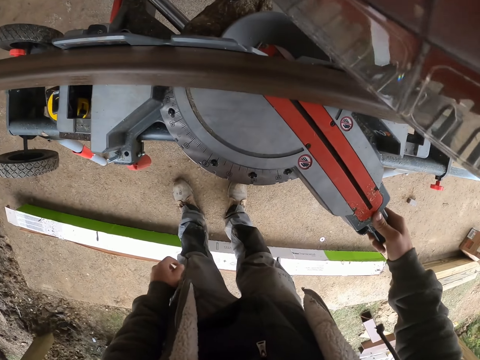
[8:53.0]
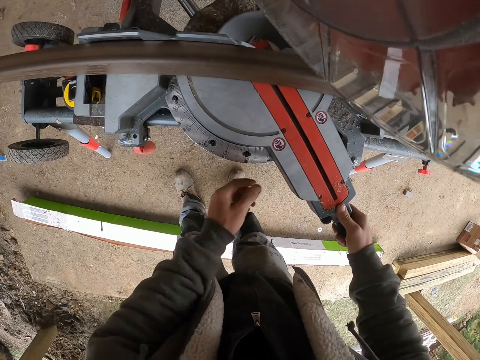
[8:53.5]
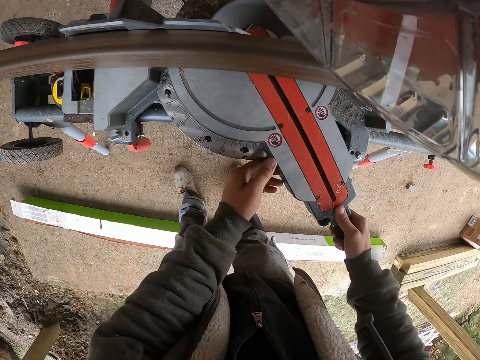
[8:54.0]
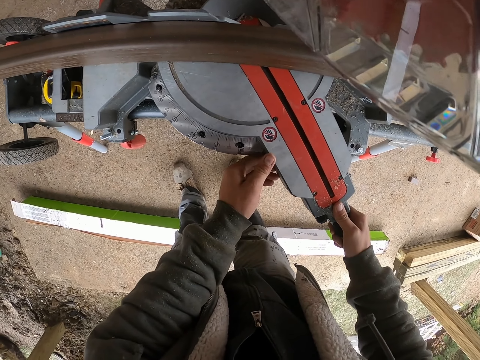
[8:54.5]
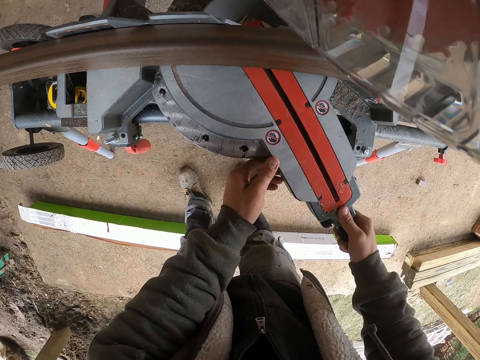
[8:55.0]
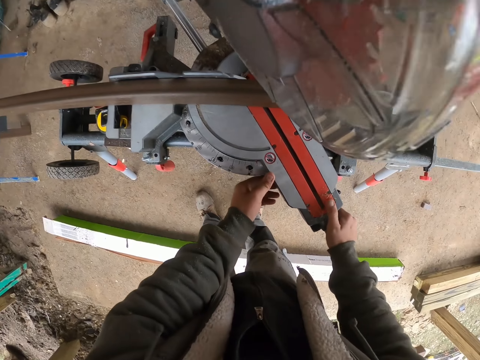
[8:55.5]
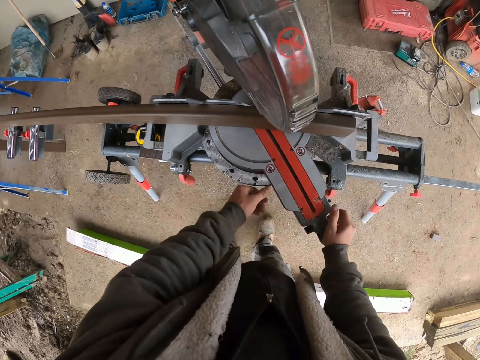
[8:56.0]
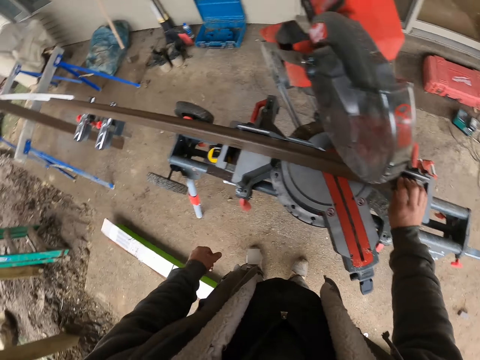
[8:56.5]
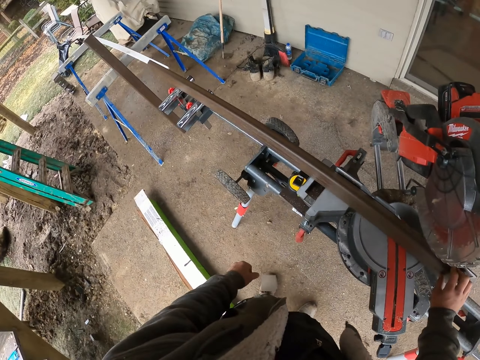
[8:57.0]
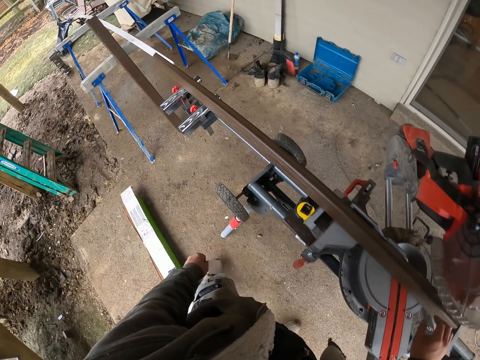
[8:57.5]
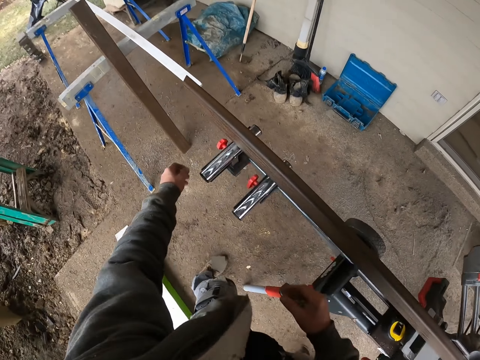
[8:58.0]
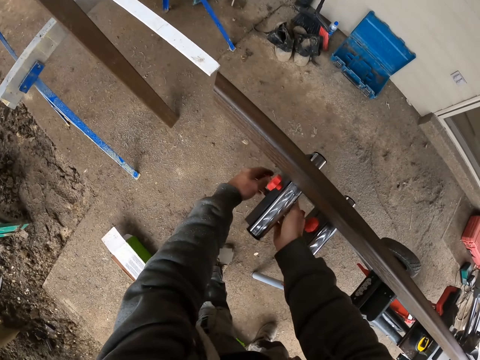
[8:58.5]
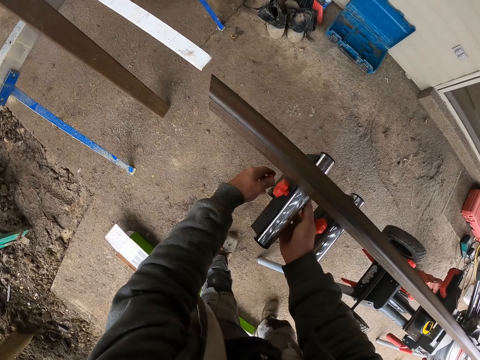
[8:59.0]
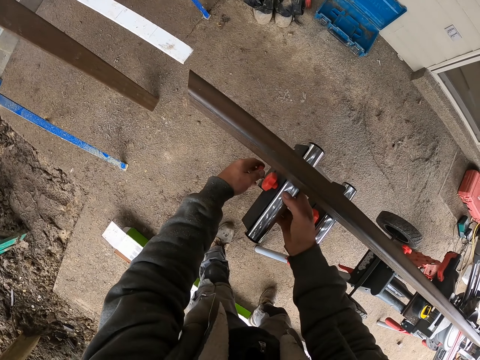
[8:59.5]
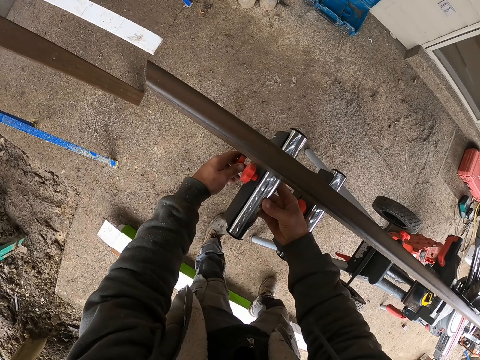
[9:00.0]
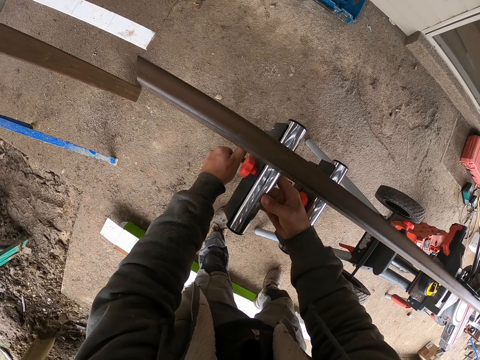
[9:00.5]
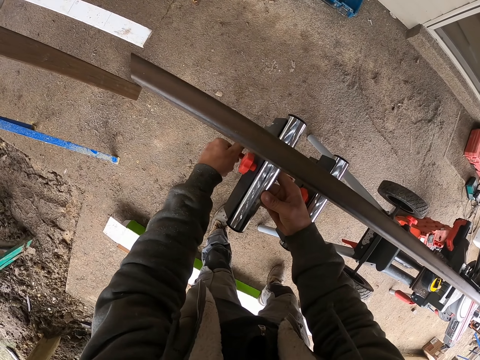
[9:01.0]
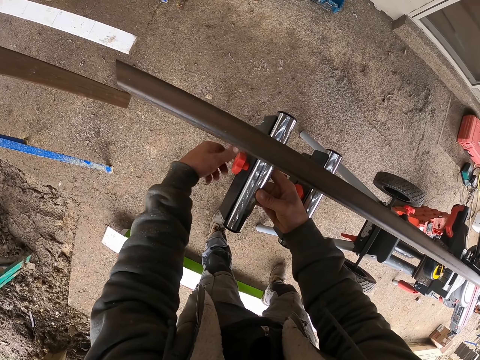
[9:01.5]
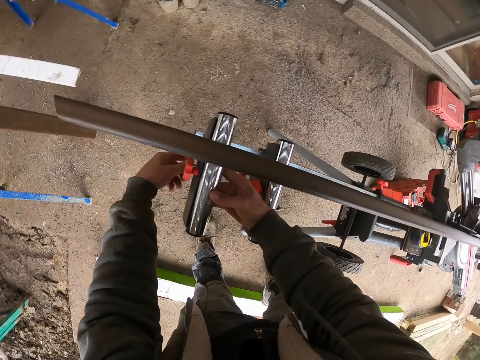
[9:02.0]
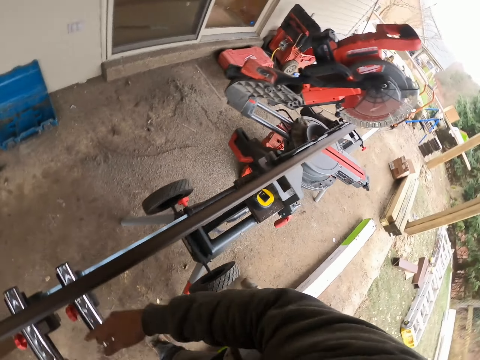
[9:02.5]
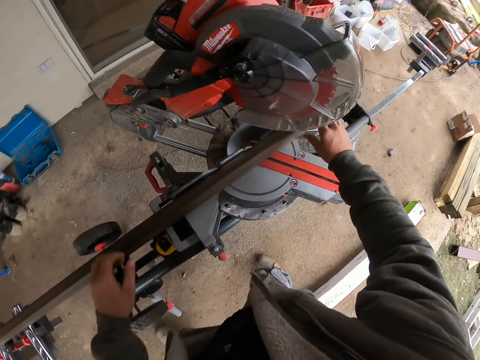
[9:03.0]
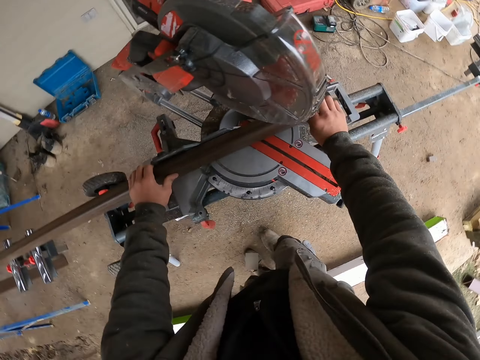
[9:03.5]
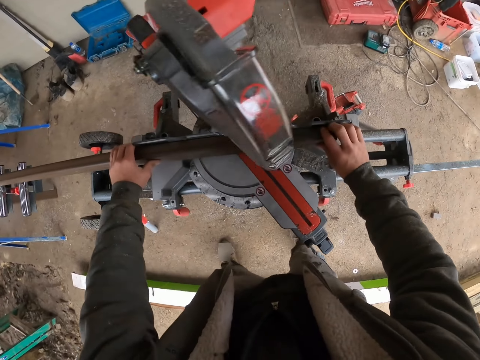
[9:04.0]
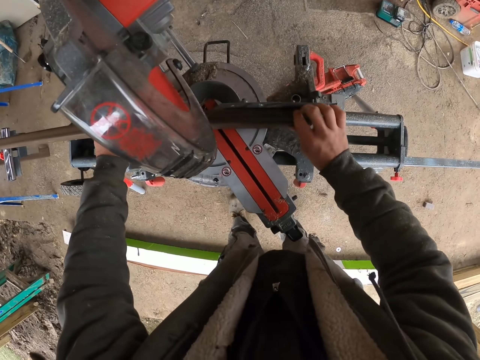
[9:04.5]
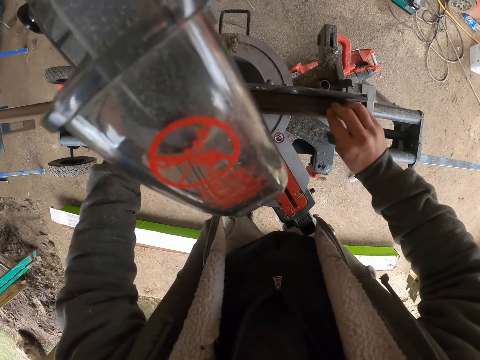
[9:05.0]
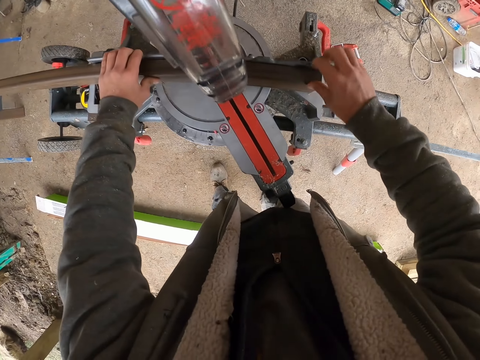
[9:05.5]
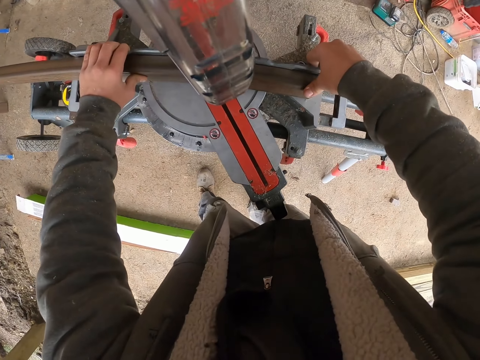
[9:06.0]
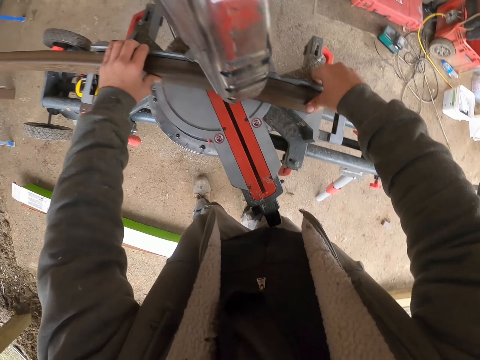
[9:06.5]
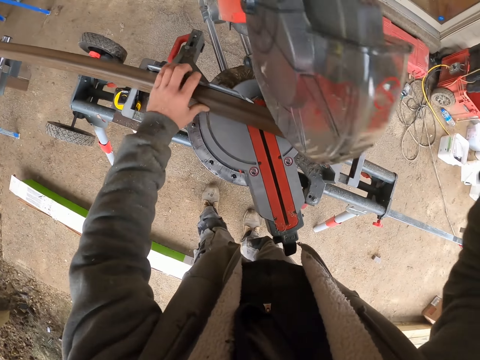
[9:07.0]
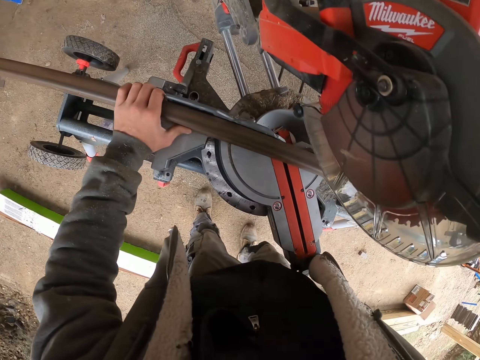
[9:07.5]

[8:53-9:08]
The camera wearer turns the machine. They tighten the machine.

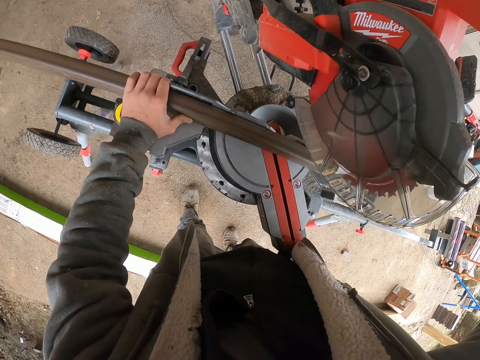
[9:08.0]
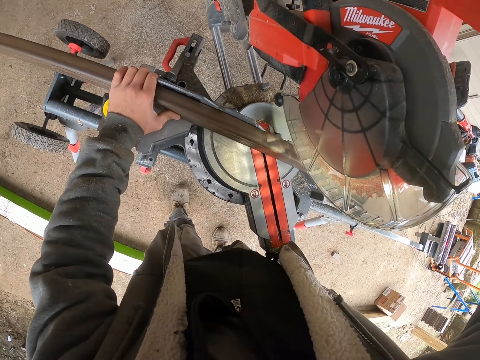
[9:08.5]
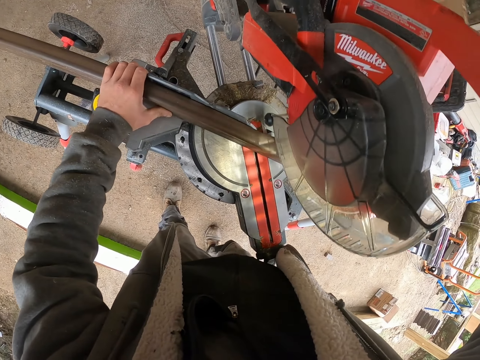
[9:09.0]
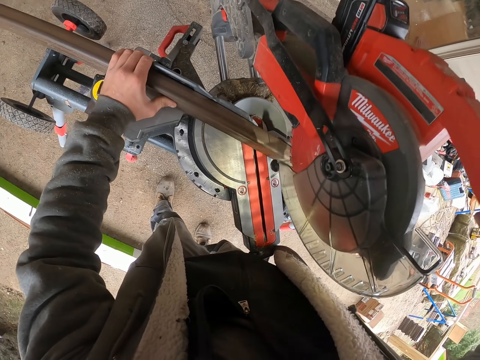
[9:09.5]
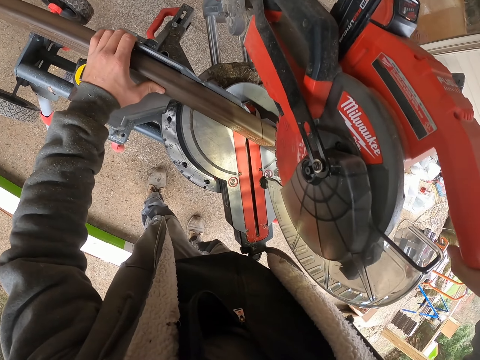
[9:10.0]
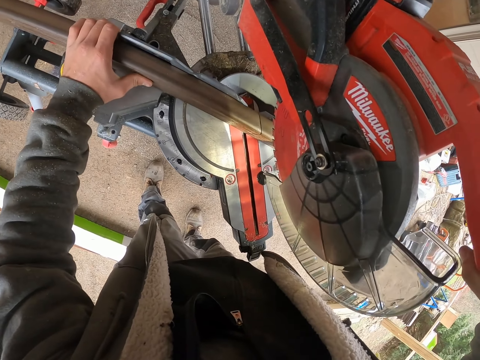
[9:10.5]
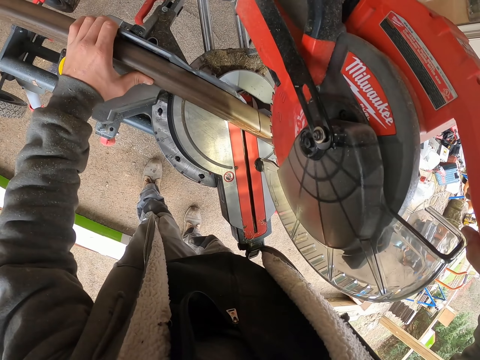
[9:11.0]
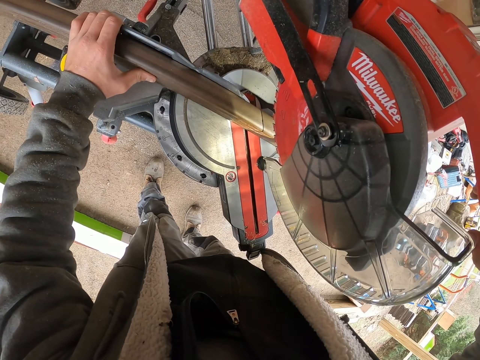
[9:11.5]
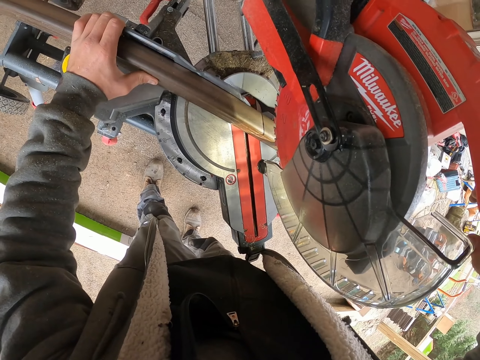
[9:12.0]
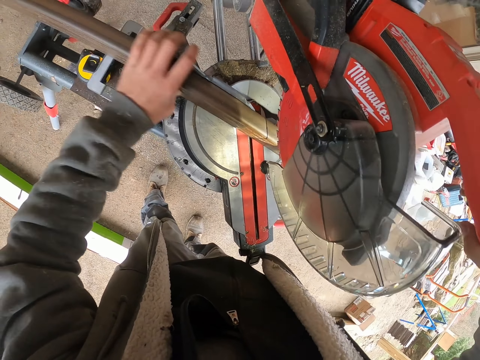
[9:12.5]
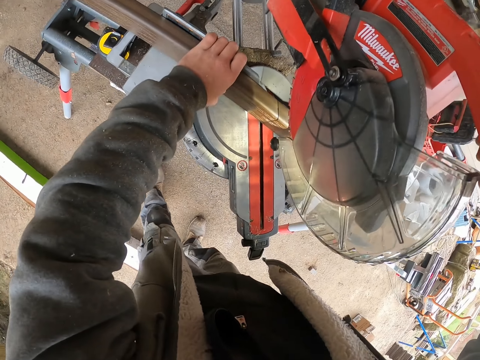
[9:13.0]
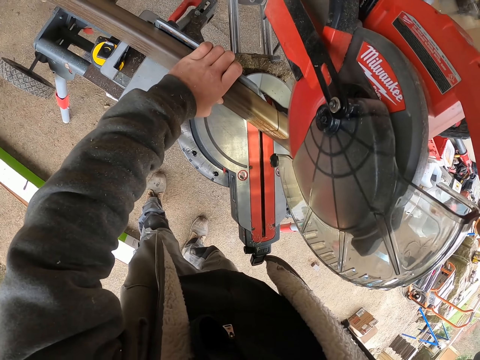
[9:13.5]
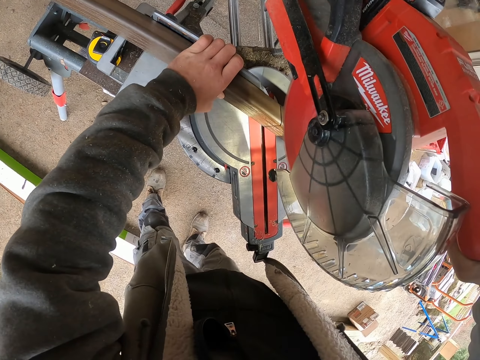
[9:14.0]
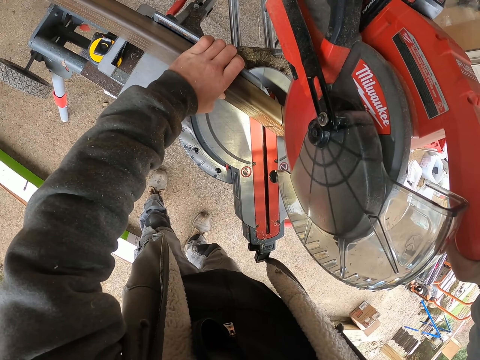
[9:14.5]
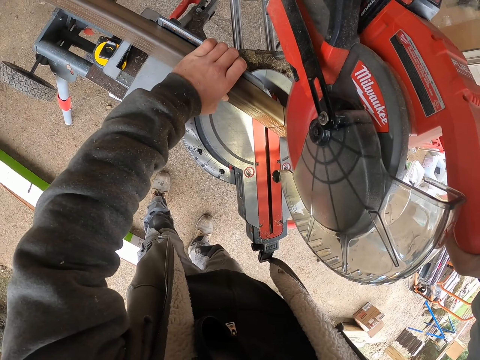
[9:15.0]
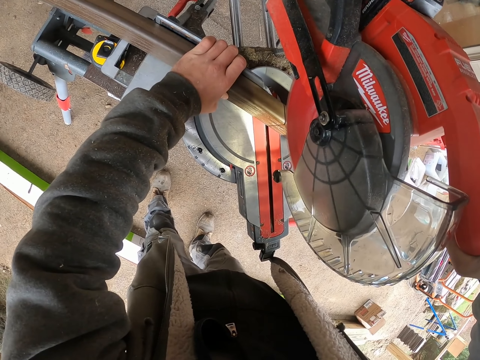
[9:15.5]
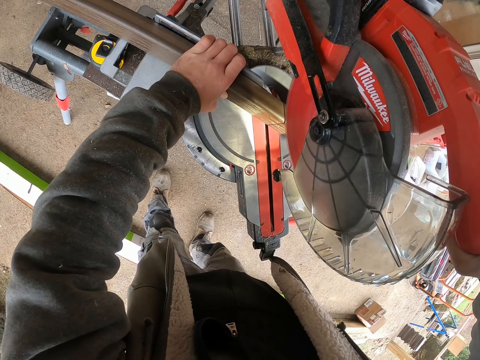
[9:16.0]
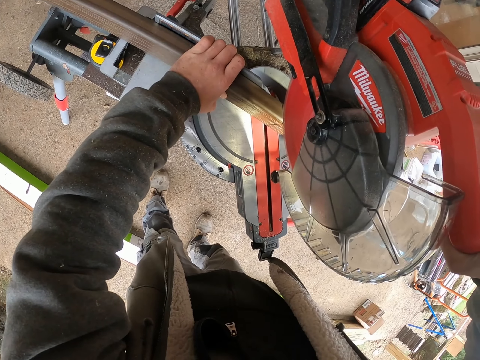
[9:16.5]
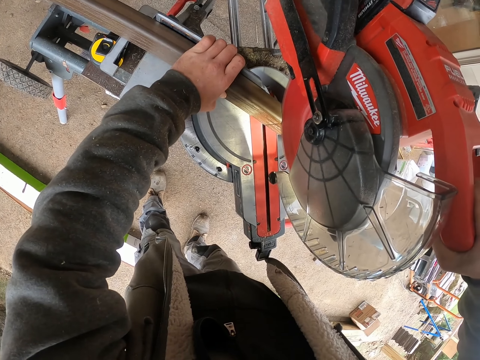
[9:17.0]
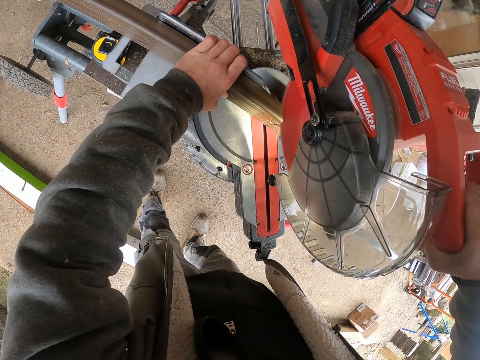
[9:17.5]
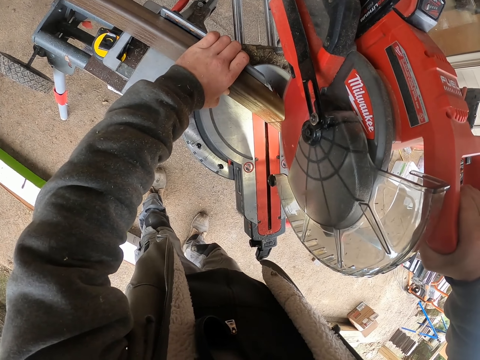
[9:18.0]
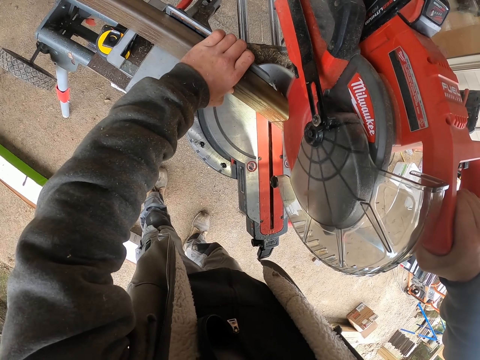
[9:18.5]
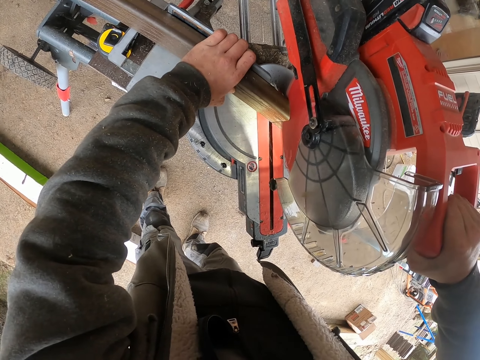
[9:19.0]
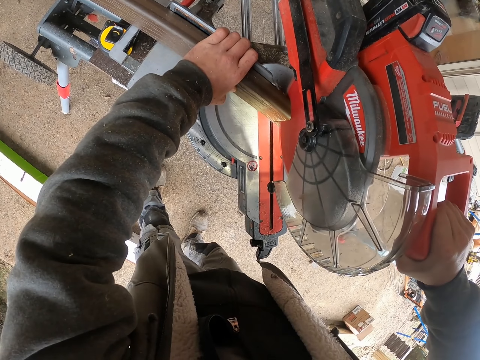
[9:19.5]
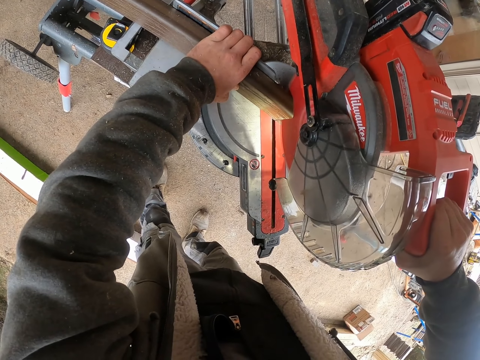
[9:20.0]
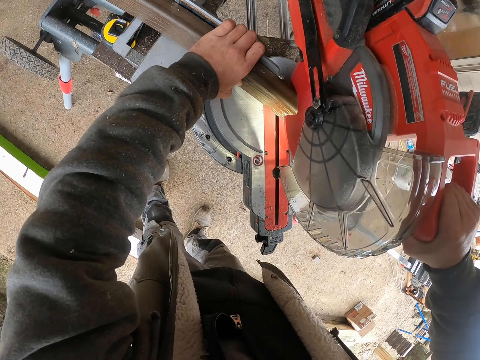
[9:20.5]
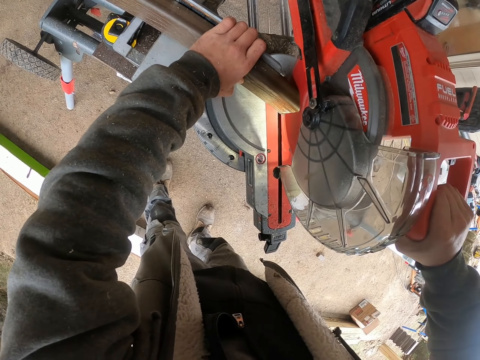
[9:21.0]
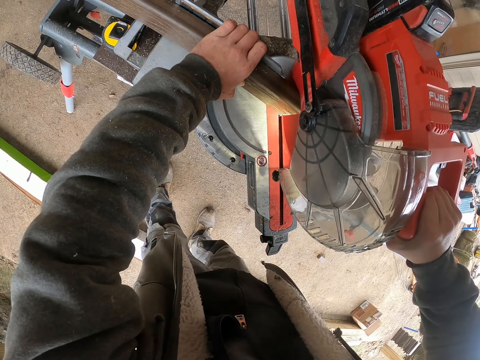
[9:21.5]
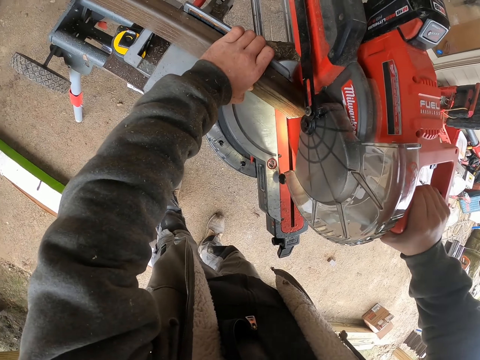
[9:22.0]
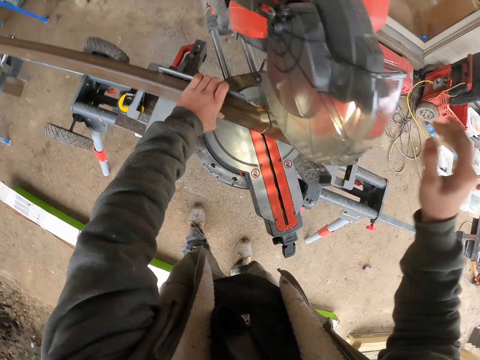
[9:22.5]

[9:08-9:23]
The camera wearer cuts wood with a circular saw machine. They touch the machine.
